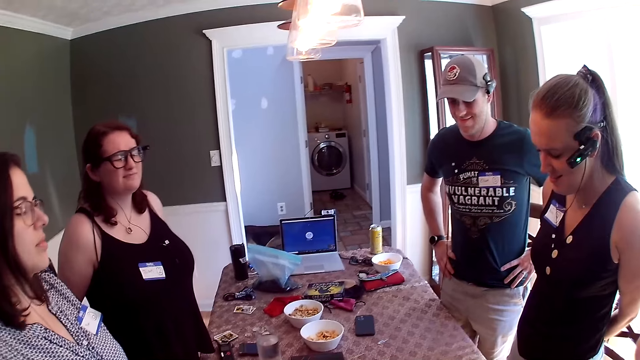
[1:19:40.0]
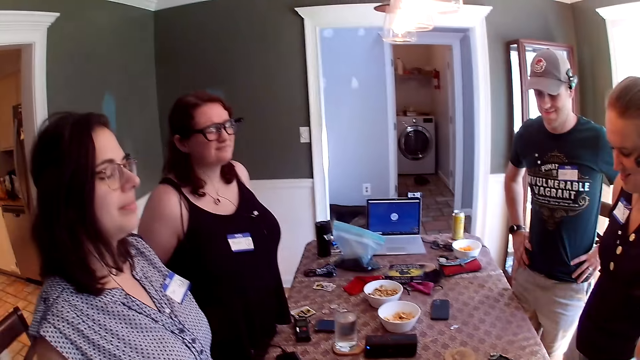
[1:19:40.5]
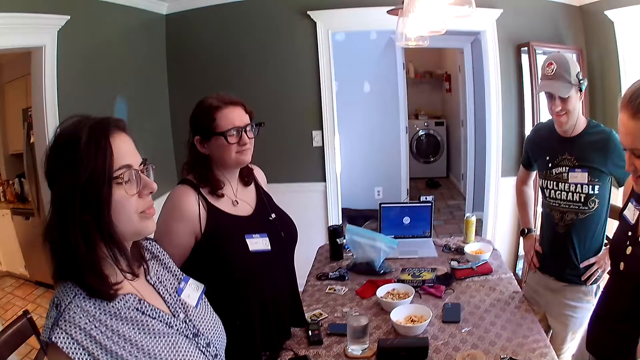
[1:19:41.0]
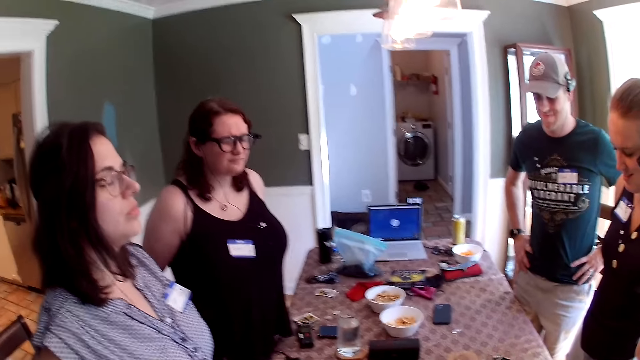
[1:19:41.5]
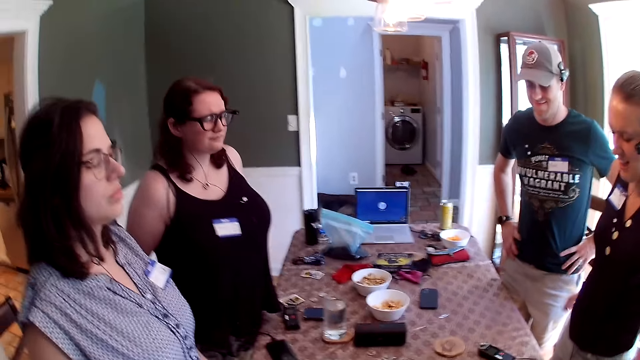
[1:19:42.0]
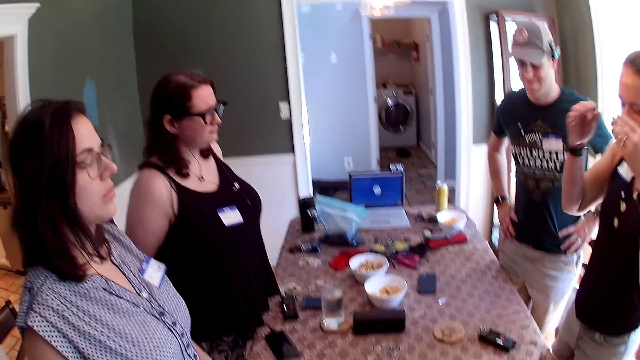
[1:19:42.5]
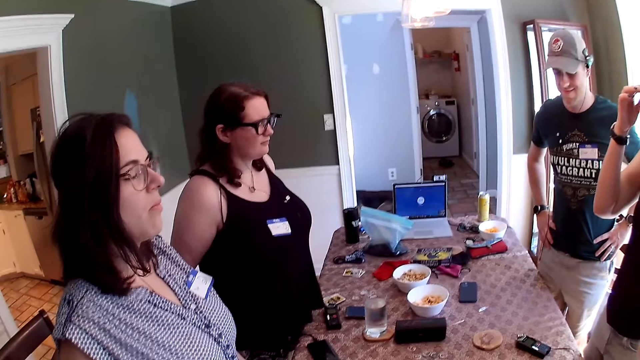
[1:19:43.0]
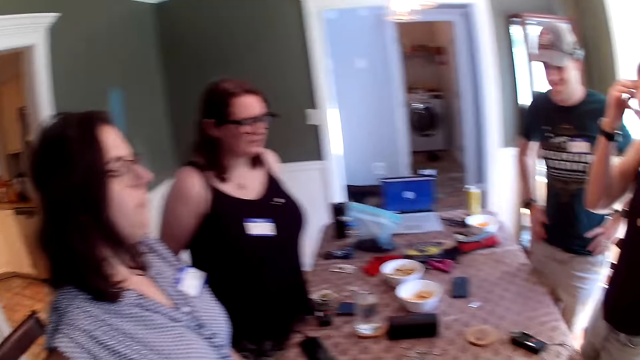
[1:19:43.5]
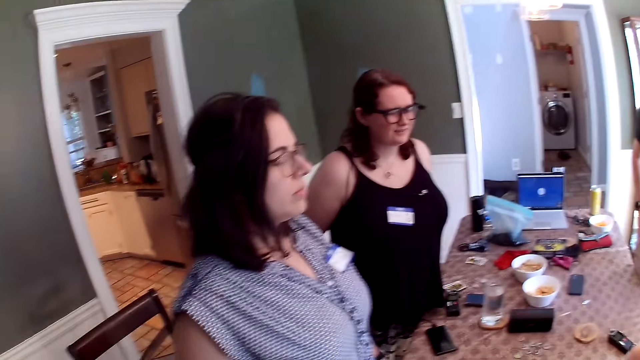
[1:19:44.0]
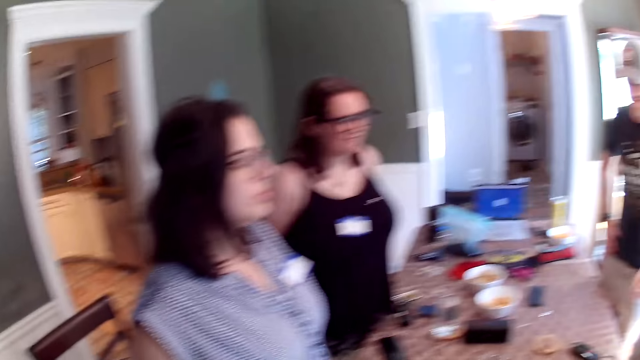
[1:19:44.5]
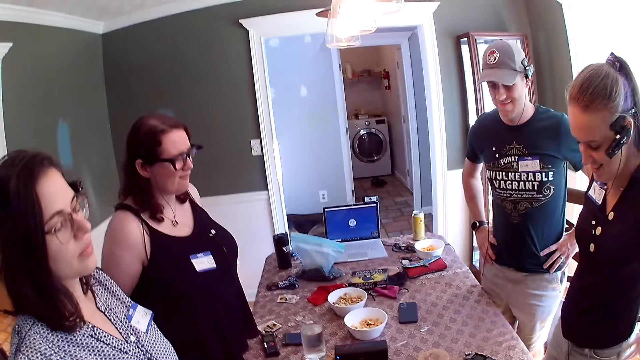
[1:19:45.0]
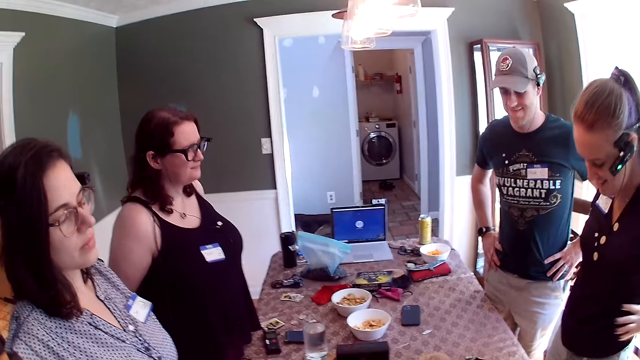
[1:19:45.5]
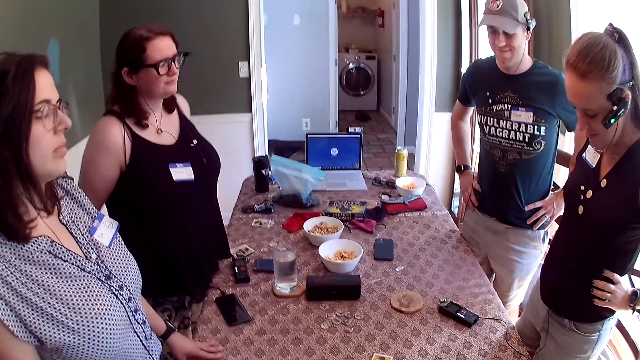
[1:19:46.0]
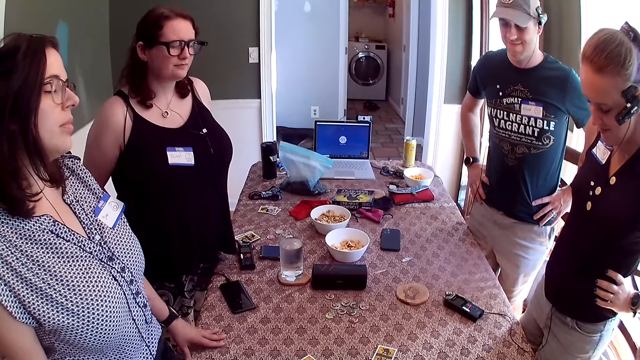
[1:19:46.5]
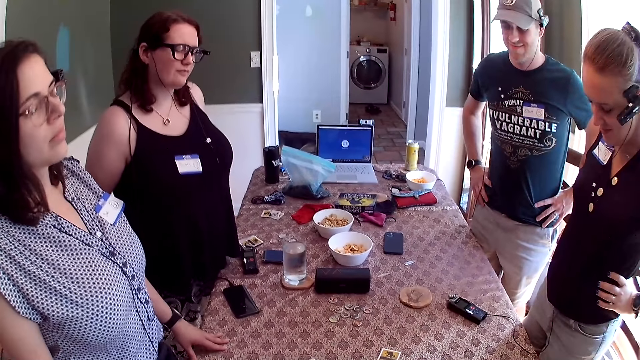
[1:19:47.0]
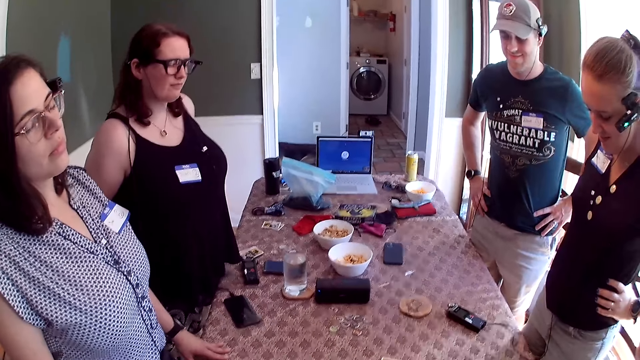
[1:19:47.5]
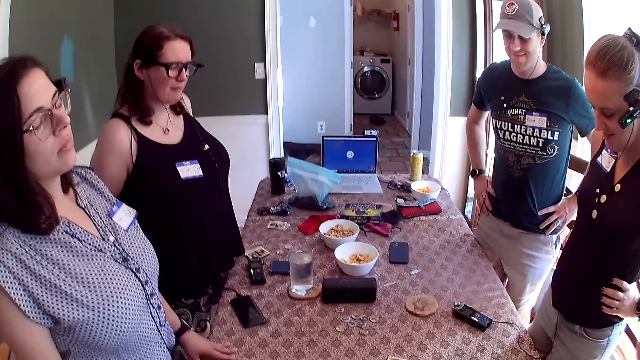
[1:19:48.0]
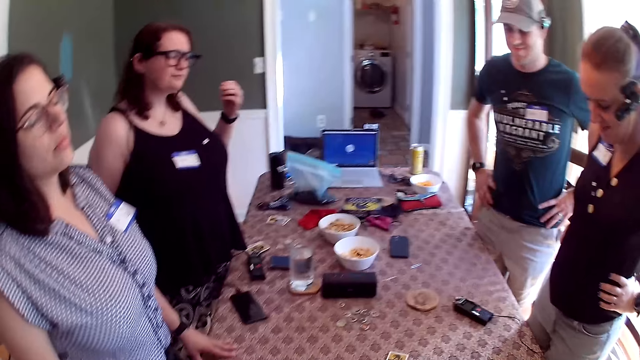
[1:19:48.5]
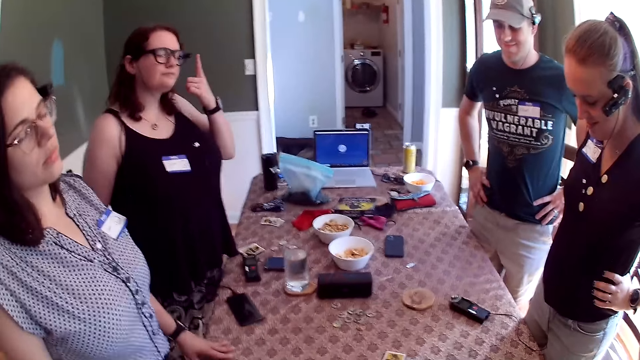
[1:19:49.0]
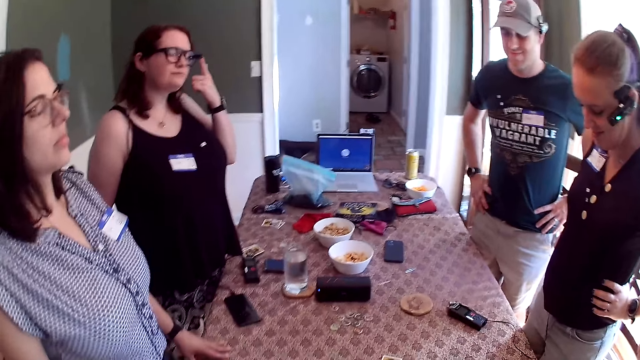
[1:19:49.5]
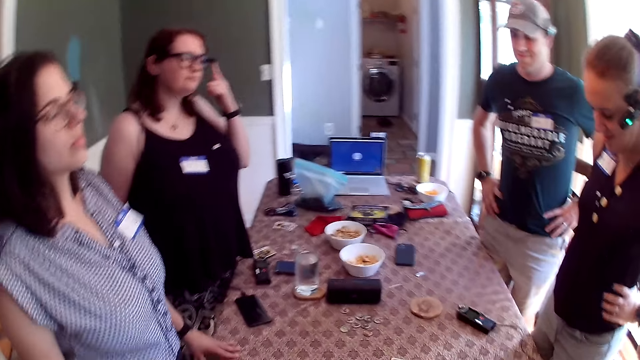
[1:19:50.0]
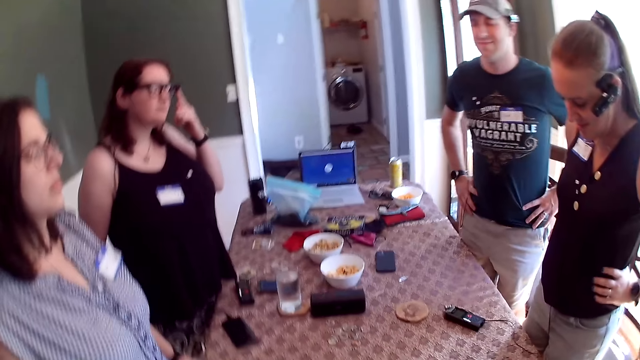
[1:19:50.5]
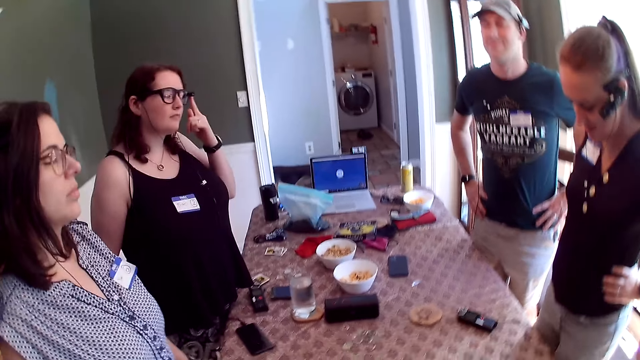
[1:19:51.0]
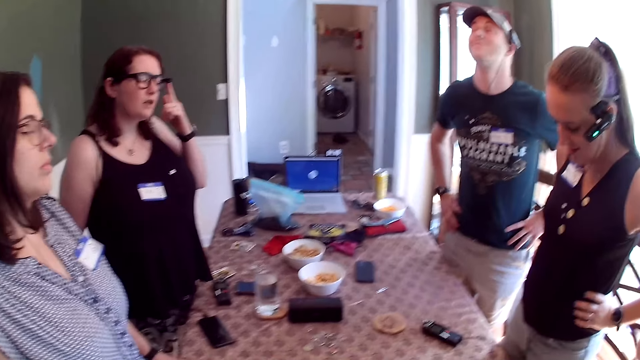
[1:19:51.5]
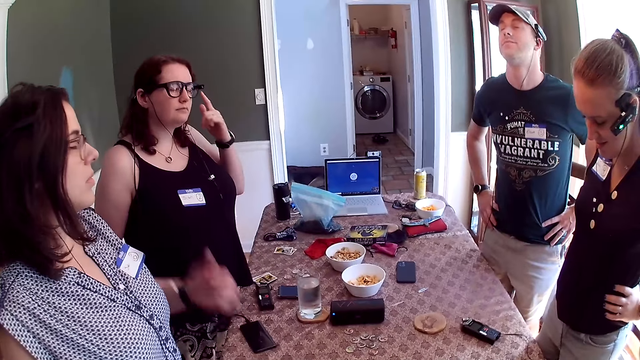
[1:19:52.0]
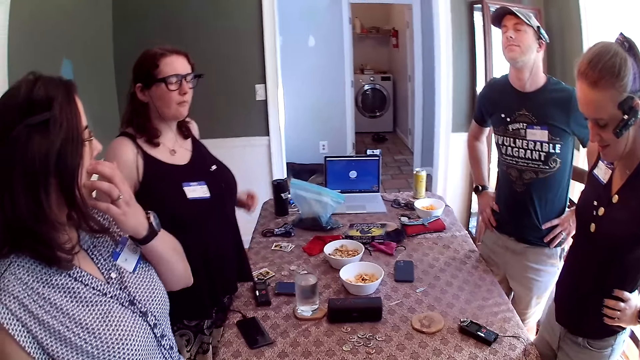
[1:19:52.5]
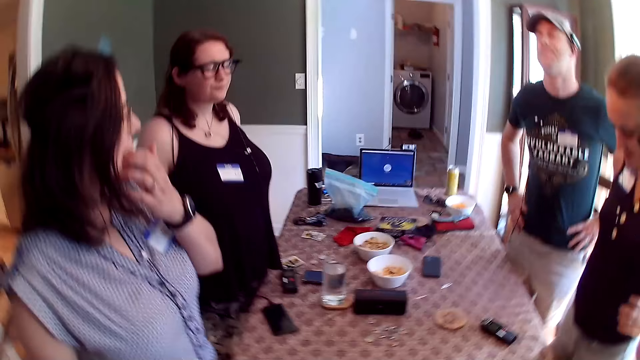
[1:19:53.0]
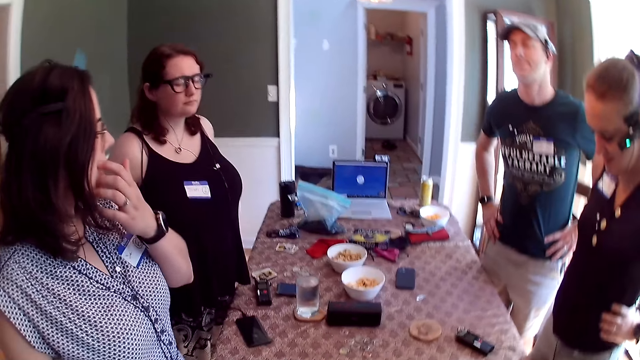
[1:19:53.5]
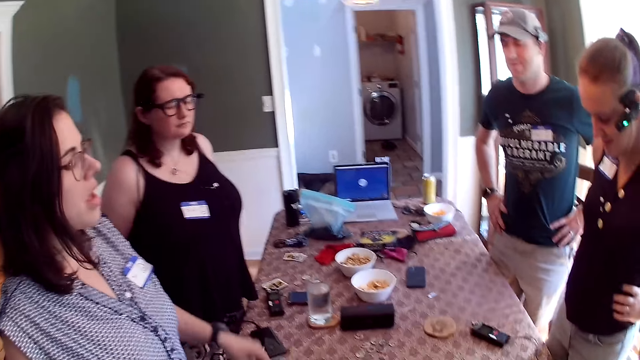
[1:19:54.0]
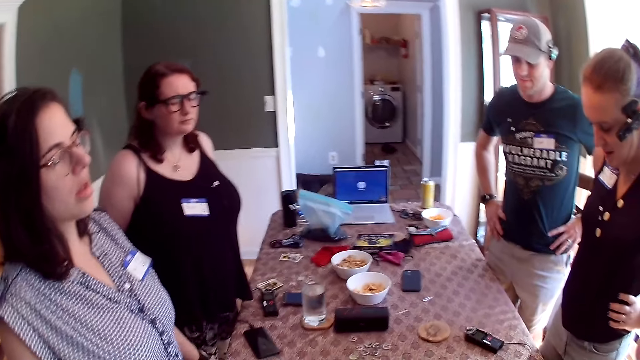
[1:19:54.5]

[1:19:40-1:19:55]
A woman touches her face with both hands. Another woman touches her glasses with her left hand. A third woman touches her face with both hands.

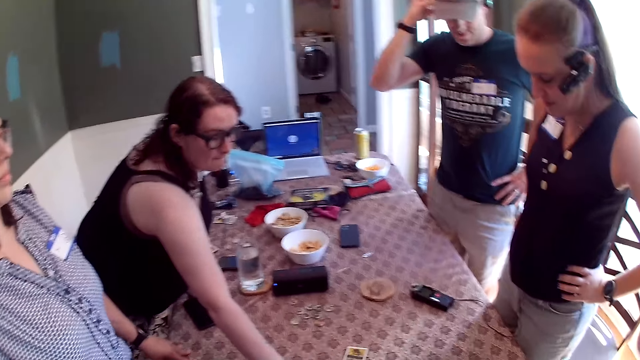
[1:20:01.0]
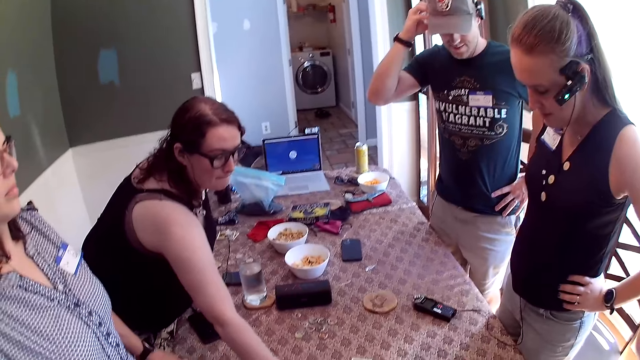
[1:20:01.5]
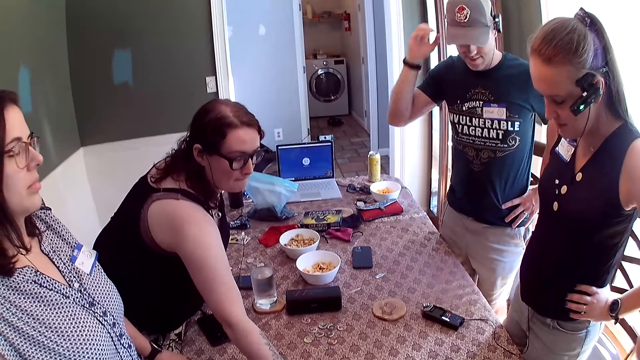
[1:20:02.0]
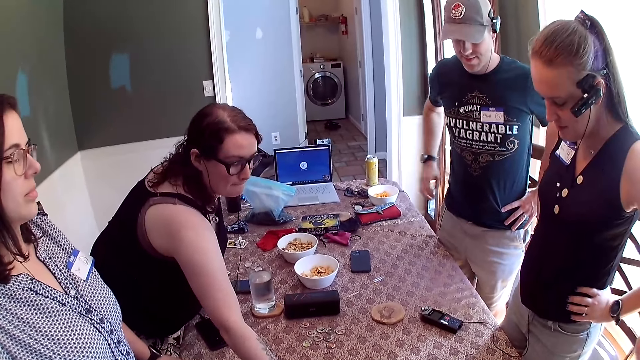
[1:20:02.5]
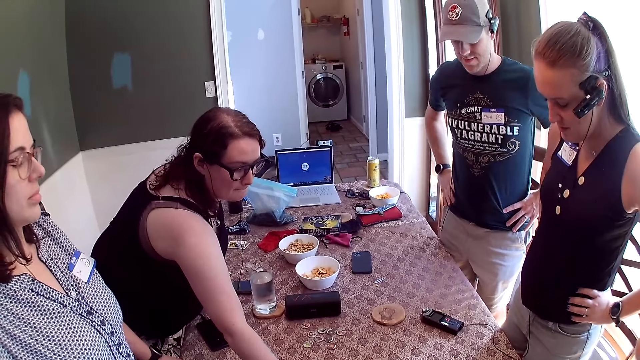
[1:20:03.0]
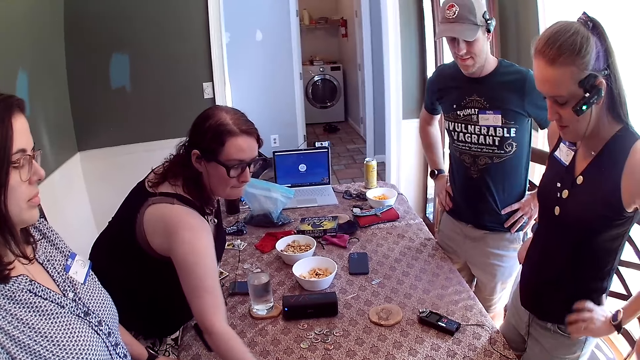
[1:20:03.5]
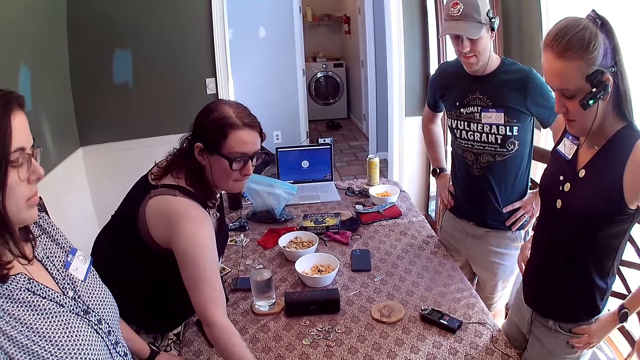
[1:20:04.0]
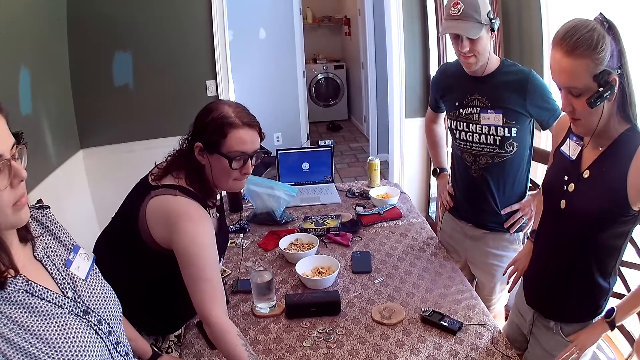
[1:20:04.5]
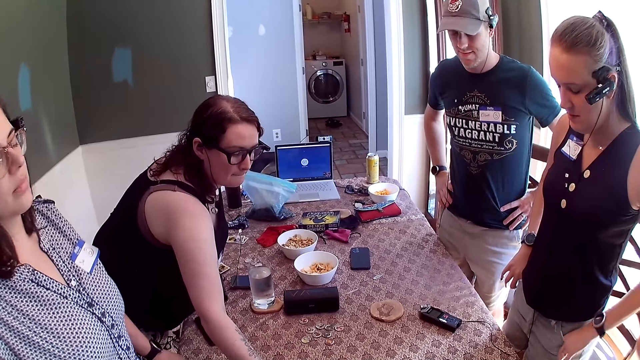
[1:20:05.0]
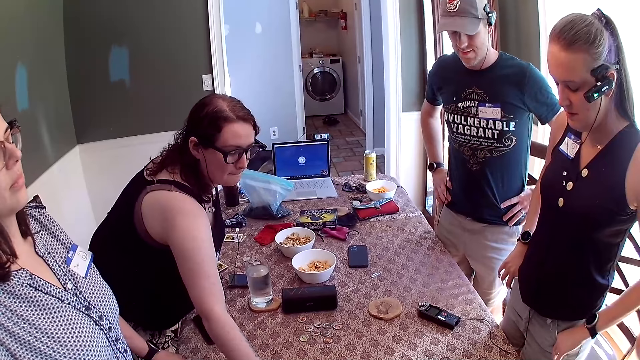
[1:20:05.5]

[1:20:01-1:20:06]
A woman checks cards on the table with her right hand.
